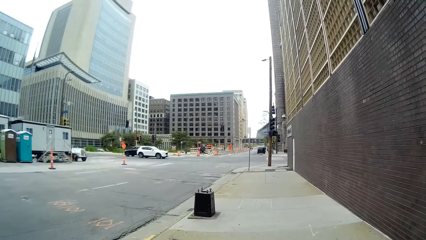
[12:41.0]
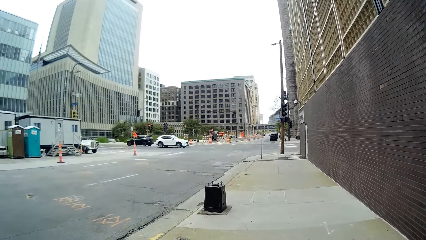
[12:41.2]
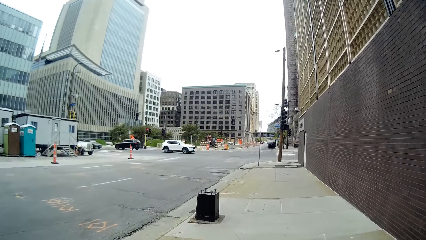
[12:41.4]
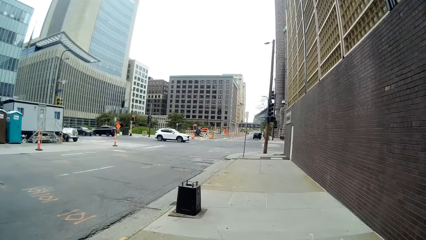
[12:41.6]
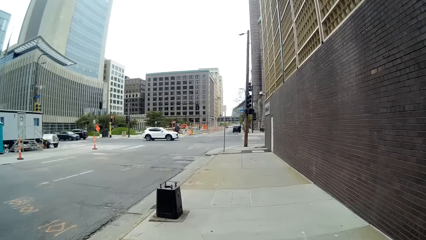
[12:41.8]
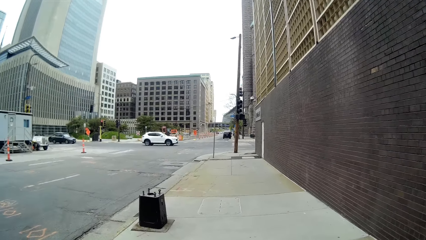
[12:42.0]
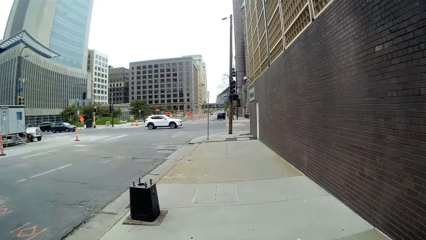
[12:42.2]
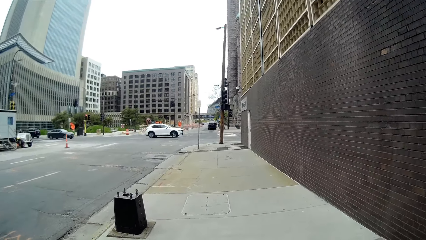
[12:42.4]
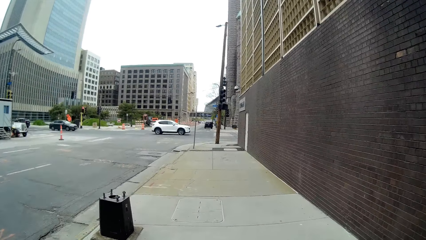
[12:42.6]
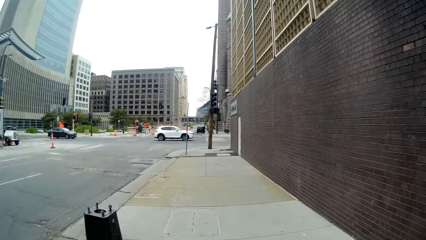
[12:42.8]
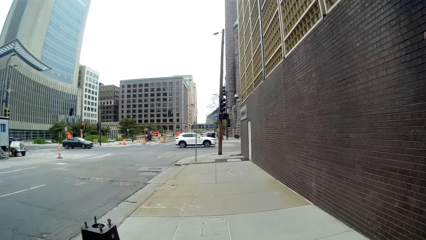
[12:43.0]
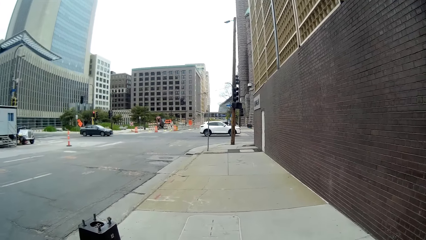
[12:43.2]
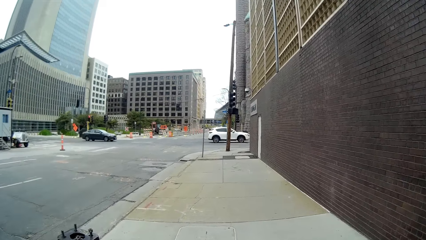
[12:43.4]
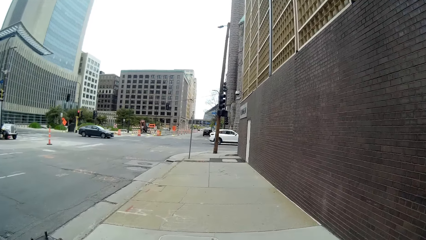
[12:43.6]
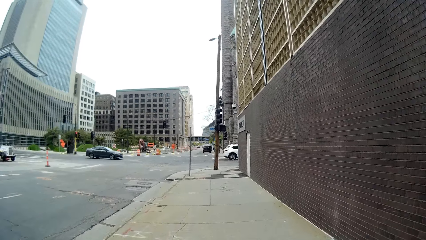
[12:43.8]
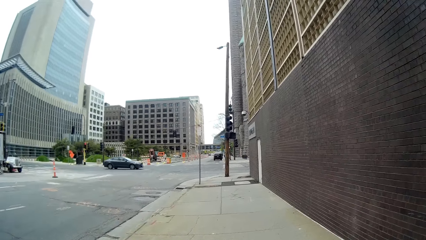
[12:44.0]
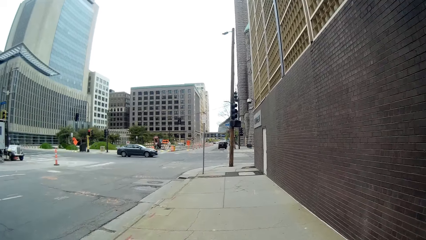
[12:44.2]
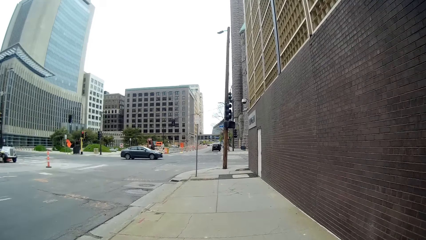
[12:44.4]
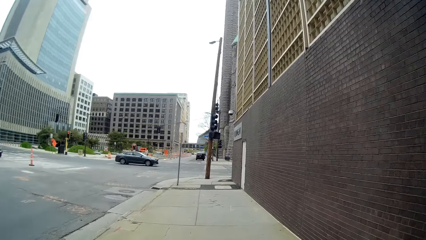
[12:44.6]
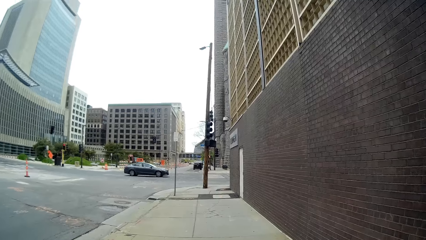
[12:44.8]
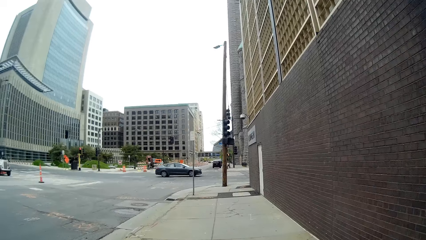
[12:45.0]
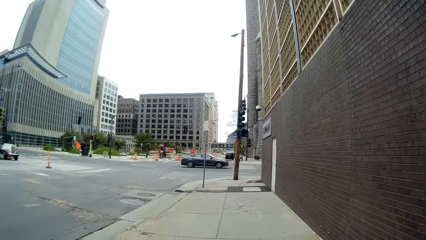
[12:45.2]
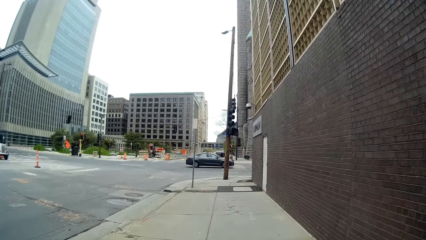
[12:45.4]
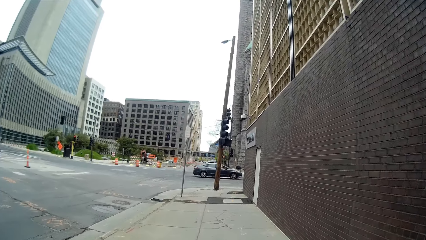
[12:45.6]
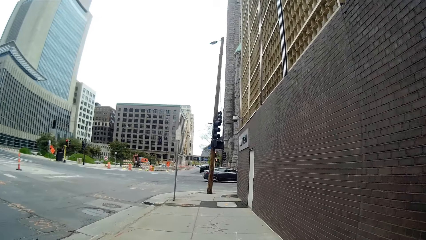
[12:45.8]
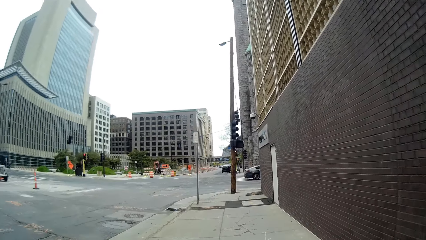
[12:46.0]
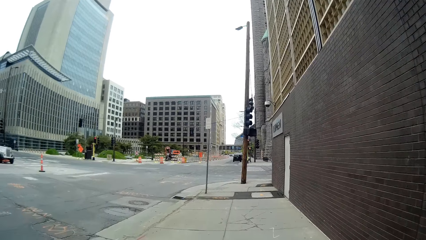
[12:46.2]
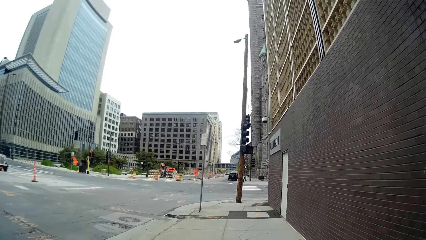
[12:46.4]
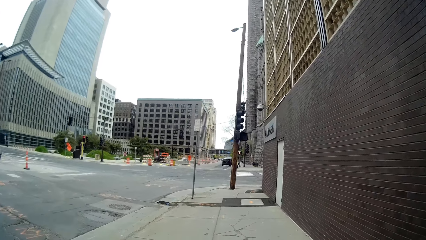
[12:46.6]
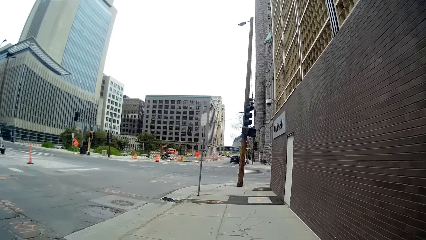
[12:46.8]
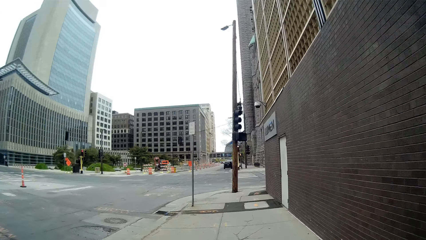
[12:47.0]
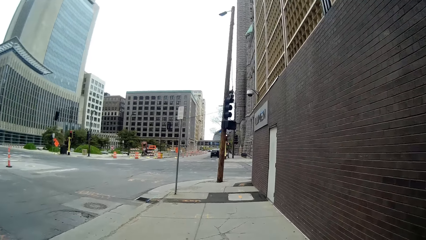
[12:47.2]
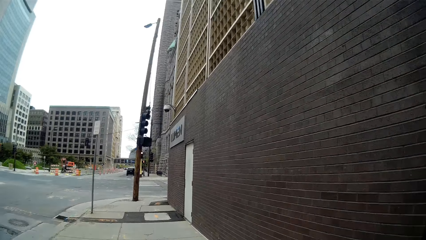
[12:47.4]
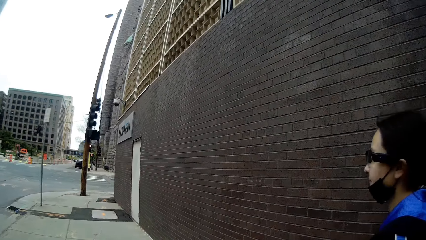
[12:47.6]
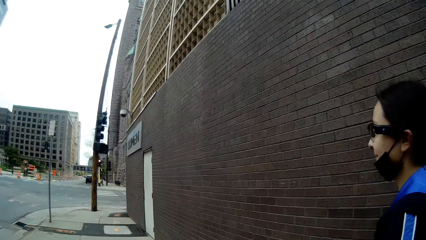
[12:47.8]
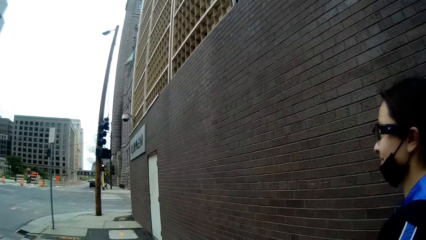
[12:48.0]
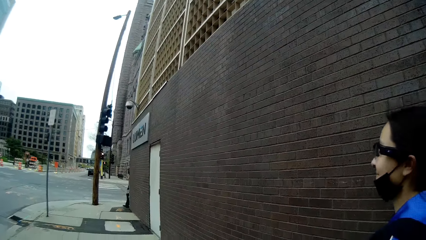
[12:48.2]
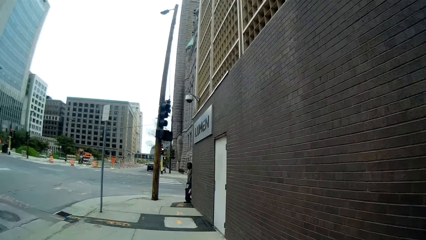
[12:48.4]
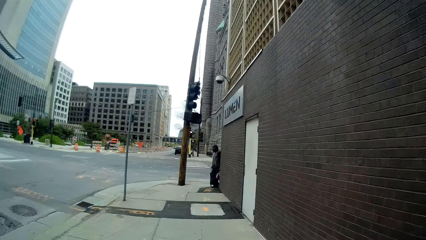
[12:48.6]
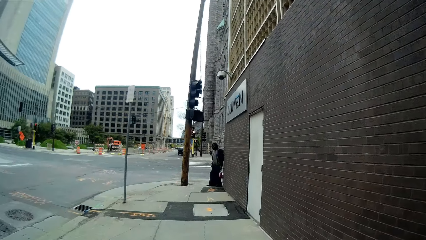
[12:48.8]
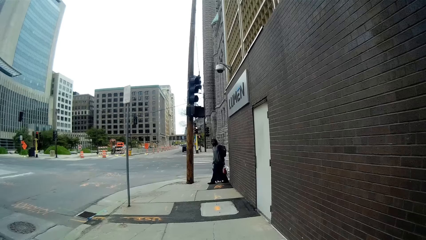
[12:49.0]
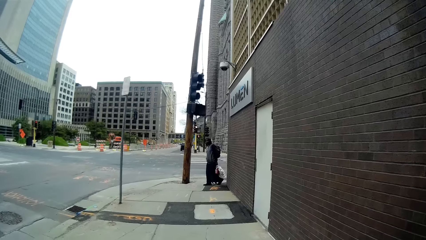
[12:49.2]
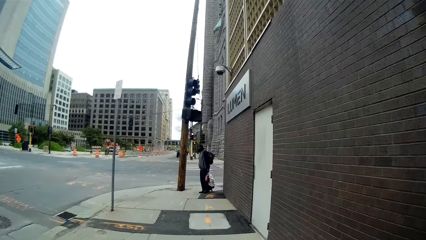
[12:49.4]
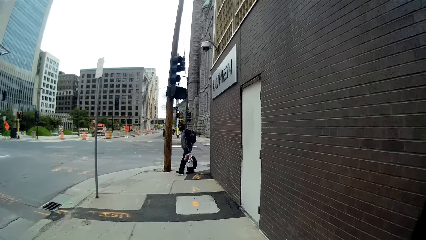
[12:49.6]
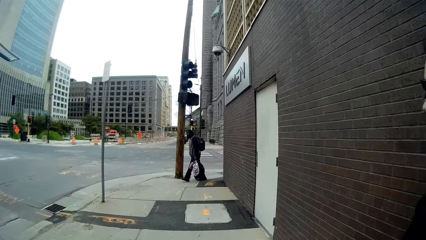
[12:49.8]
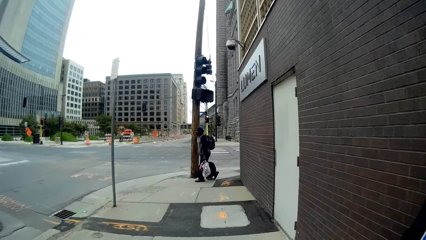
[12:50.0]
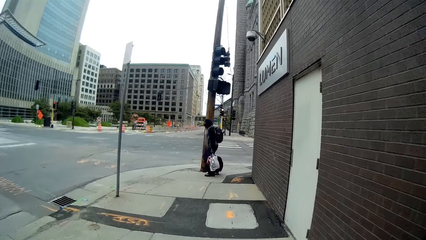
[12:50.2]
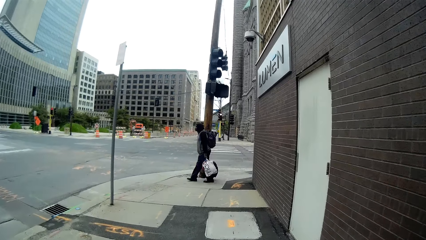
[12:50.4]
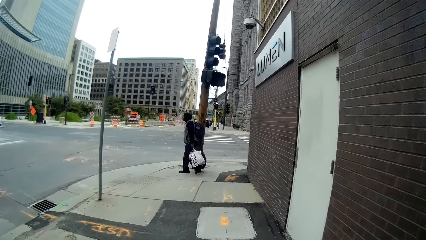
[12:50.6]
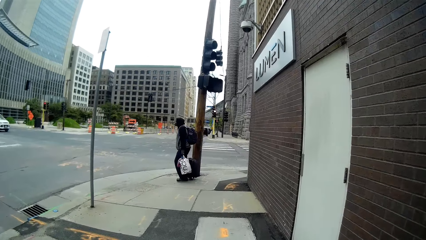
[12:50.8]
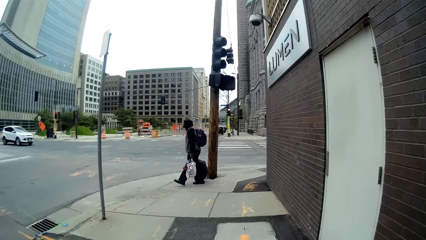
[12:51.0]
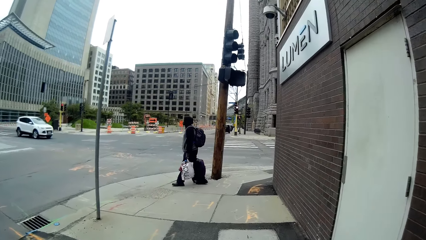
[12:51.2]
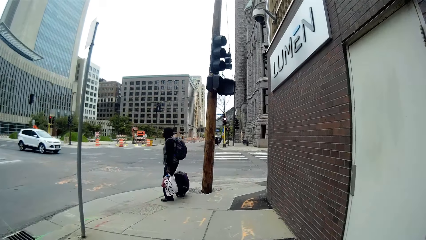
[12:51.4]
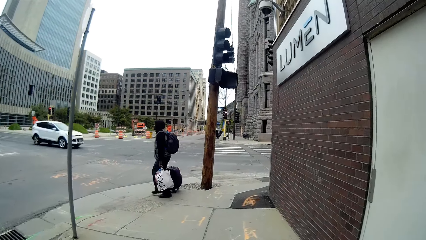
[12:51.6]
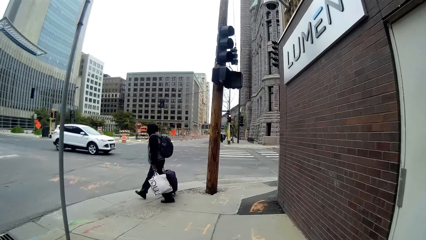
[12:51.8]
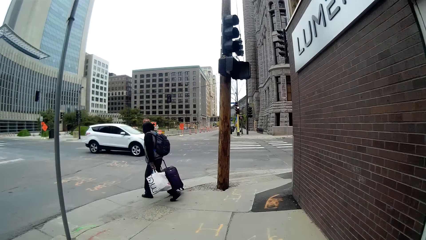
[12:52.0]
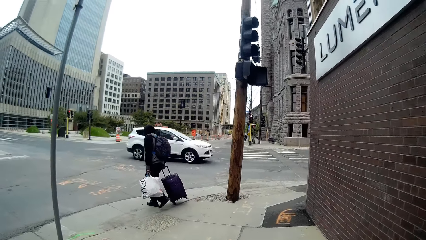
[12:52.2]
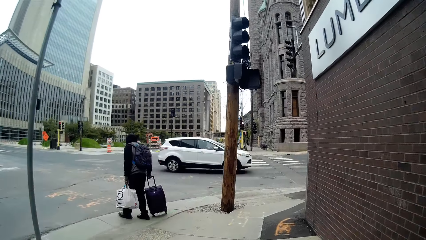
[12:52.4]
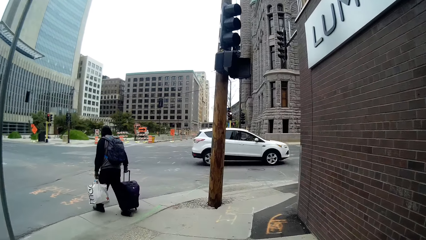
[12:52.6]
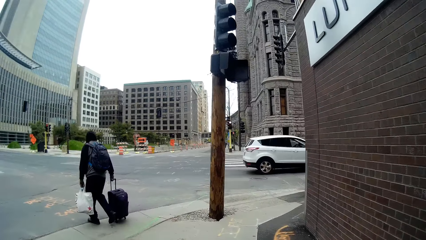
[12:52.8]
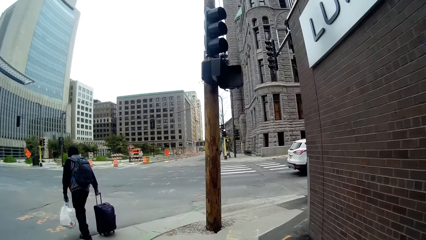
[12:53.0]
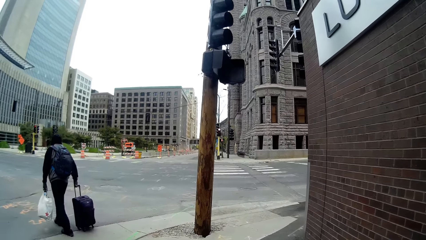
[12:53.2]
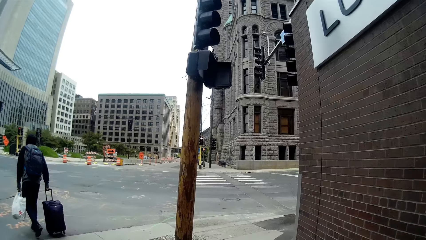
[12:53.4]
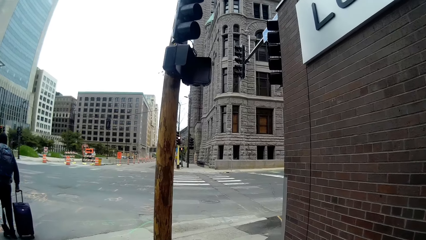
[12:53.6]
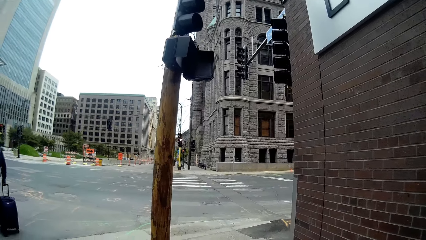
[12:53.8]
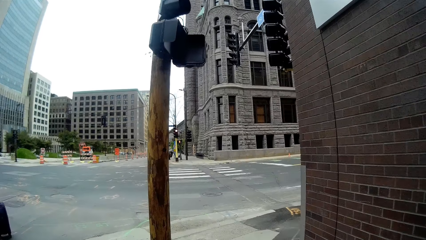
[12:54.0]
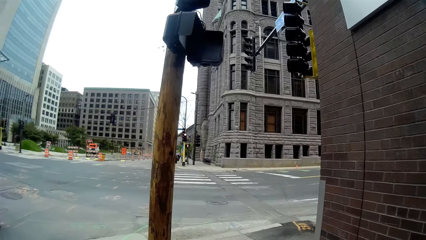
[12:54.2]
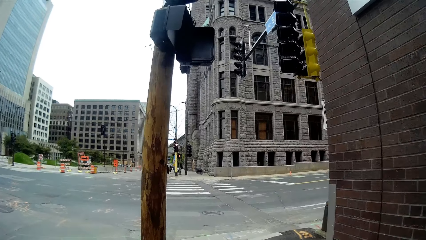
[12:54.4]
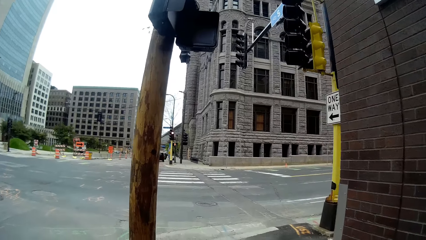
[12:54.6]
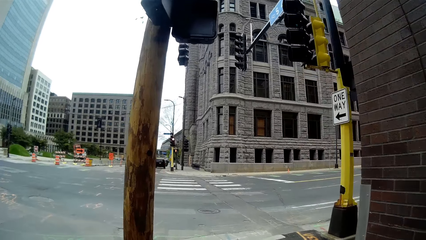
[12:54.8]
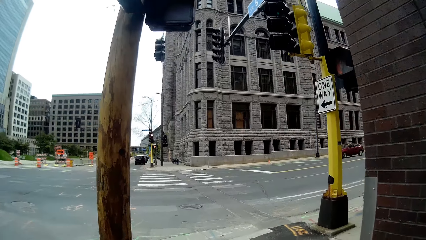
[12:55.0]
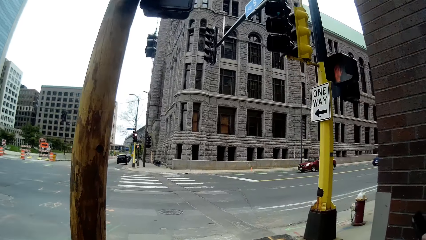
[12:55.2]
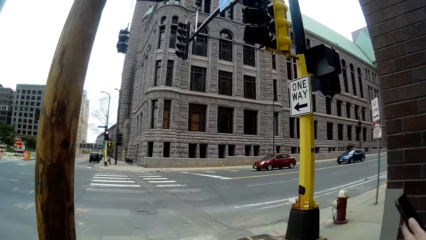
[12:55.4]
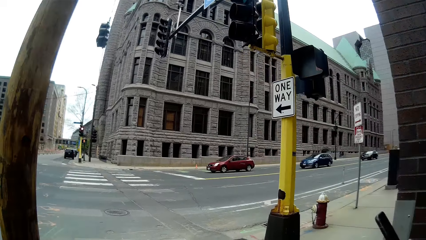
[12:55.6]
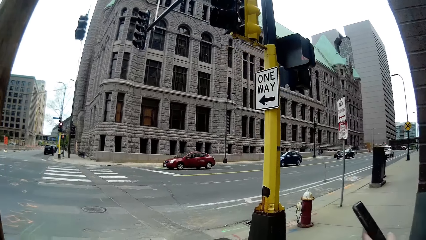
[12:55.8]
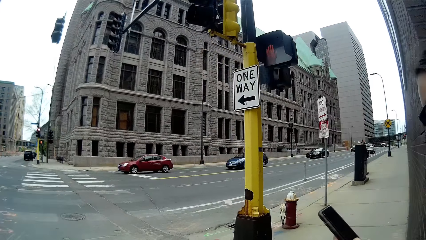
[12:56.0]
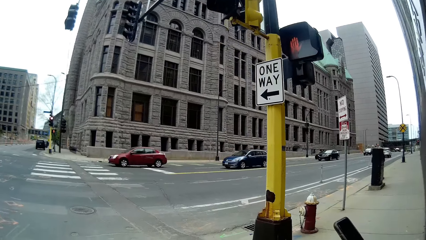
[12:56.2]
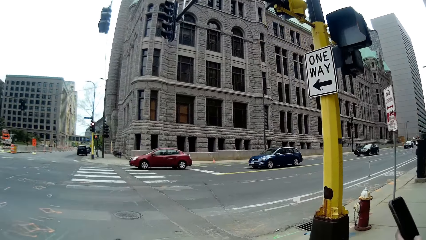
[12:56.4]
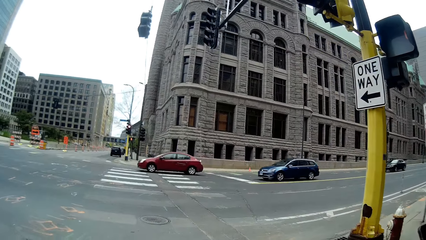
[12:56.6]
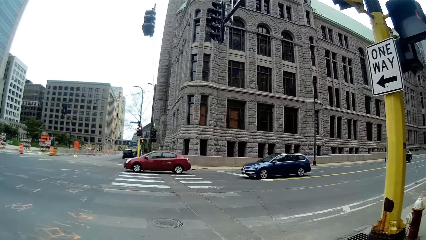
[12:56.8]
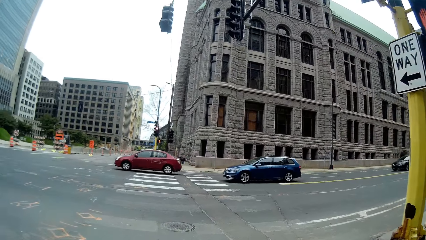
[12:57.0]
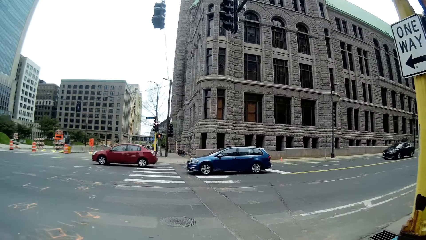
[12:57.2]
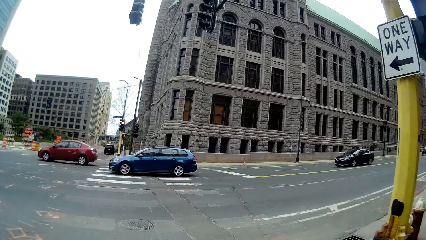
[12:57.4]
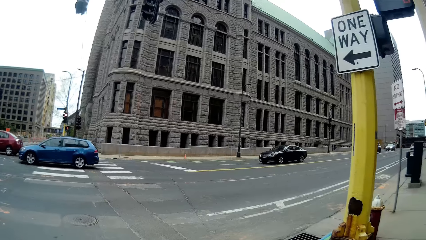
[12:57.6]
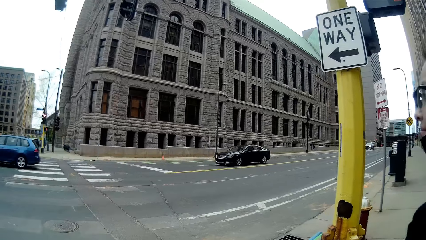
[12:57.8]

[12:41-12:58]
The camera wearer talks to the lady. They walk around and look at the lady. The lady operates the phone with her left hand.
